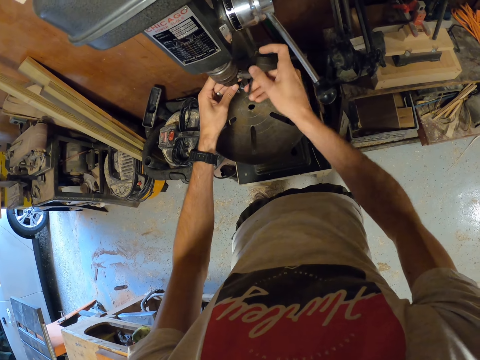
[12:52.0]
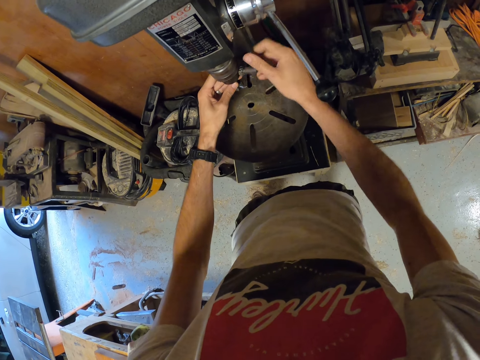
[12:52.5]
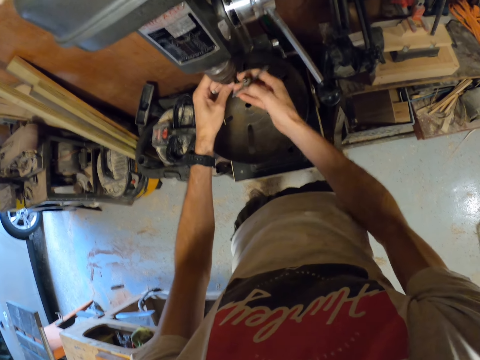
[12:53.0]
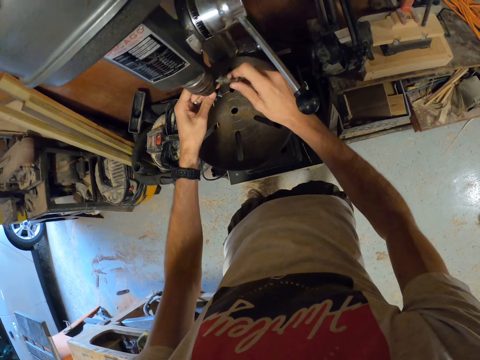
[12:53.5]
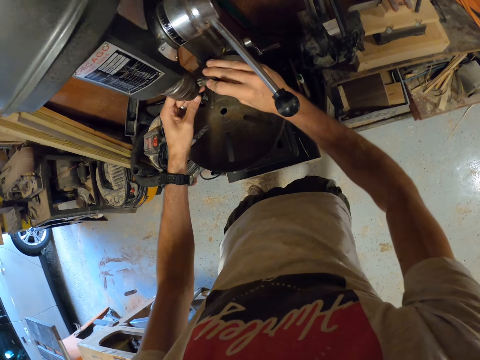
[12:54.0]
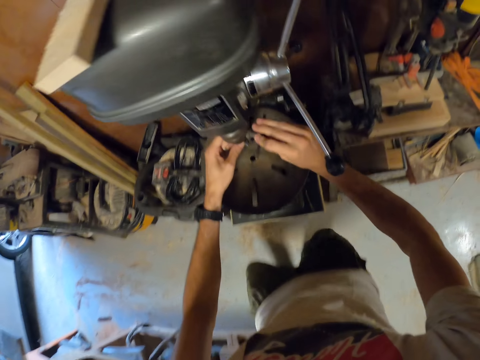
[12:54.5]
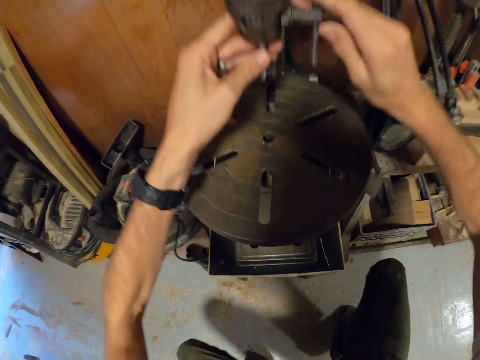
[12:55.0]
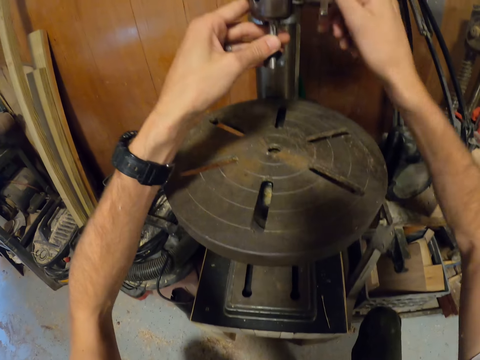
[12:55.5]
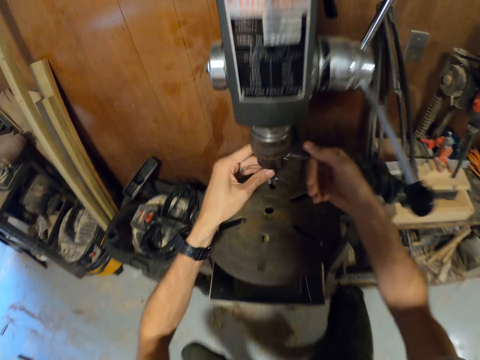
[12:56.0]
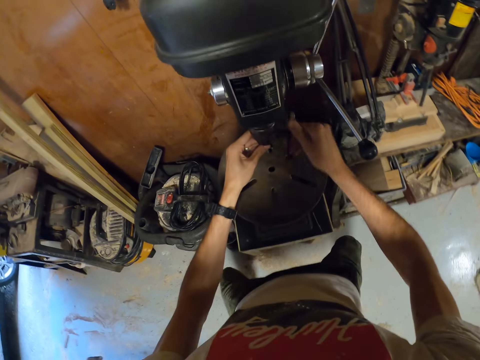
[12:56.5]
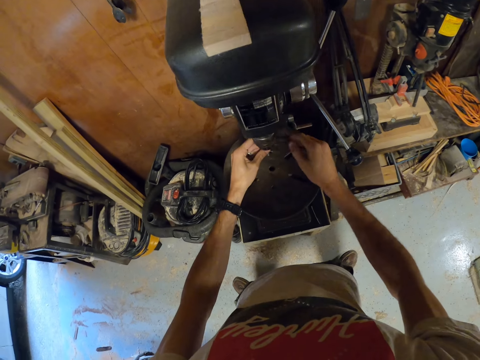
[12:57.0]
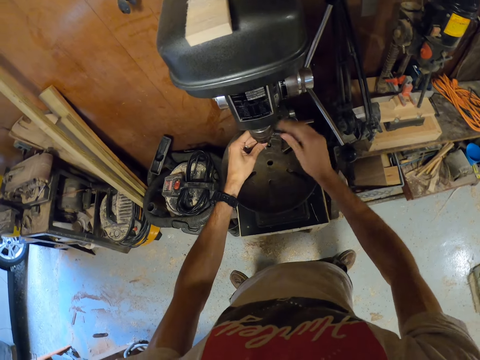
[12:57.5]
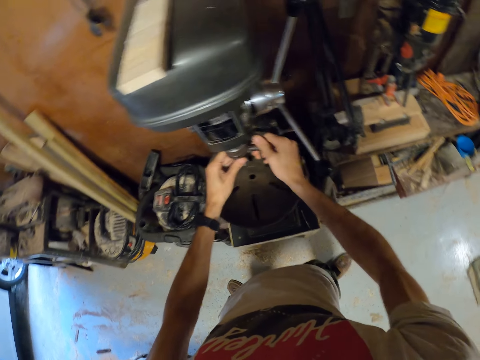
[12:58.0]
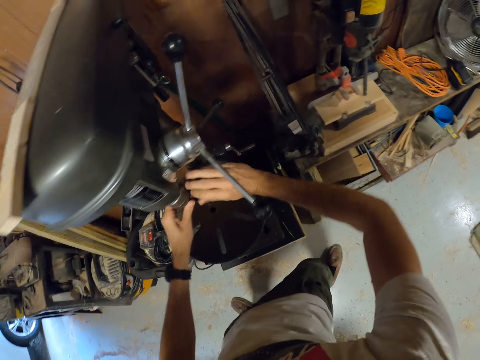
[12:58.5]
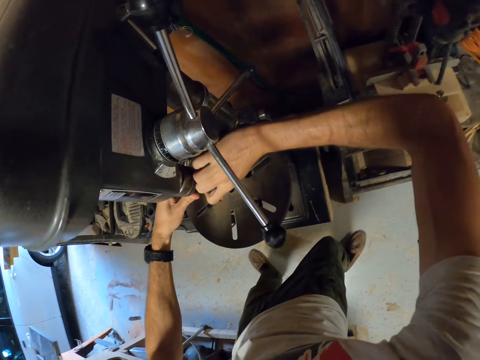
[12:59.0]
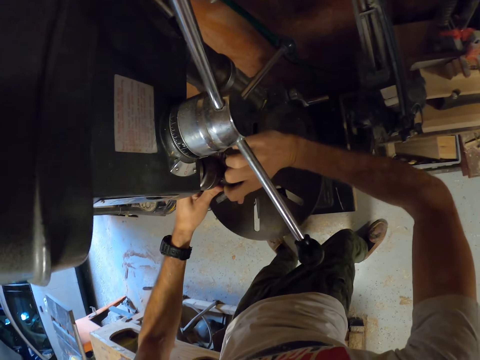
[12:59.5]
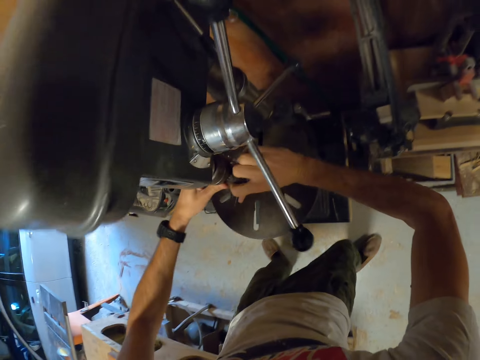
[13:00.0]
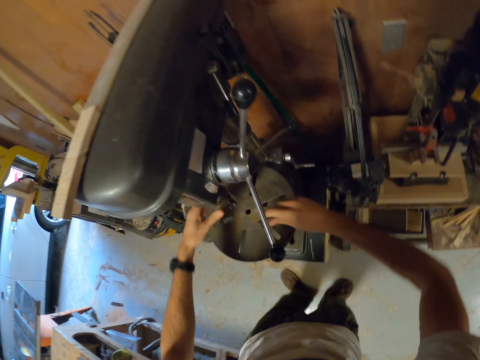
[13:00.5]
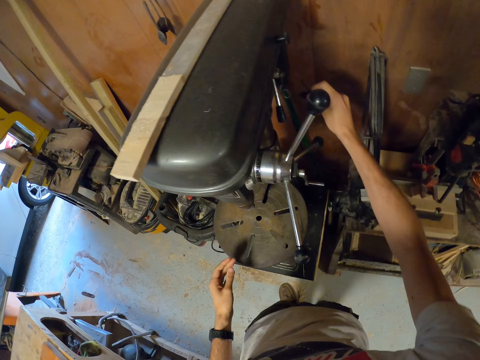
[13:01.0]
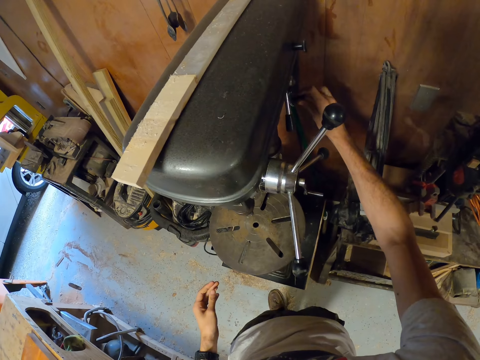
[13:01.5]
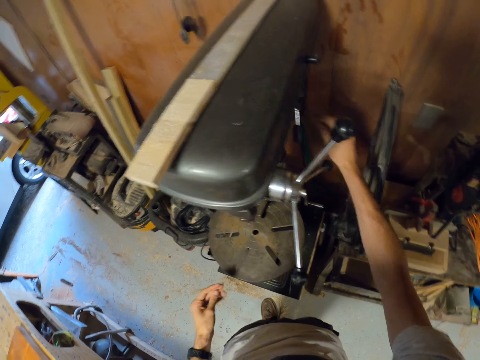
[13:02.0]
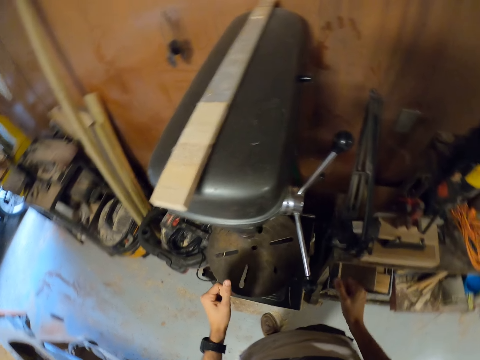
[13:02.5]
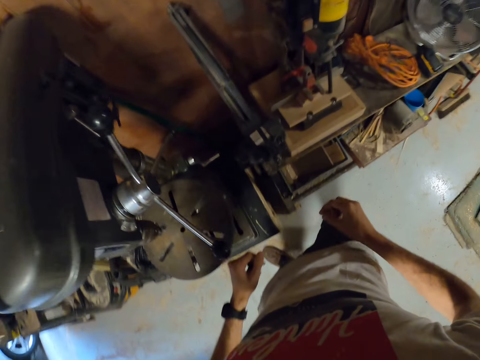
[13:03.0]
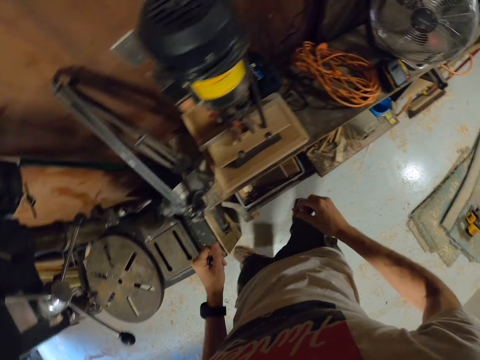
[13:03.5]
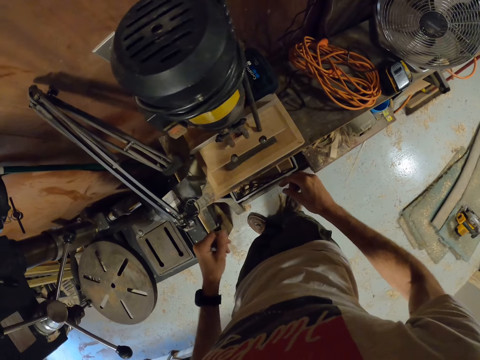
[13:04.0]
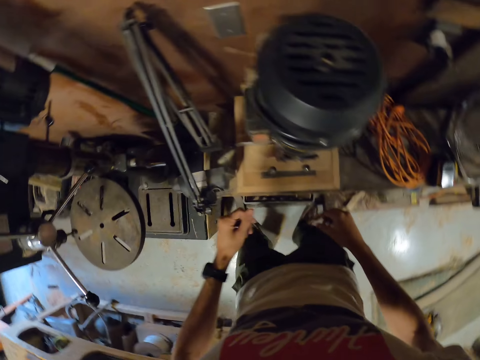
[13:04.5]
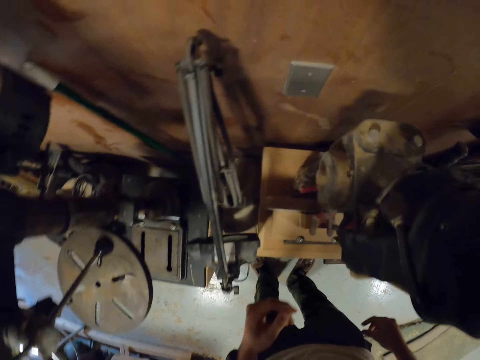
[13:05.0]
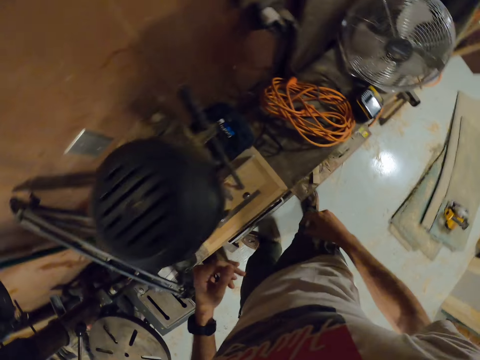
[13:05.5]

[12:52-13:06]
The camera wearer looks at the bit. He hangs the chuck key on the wall beside the bench drill press with his right hand. He moves around.

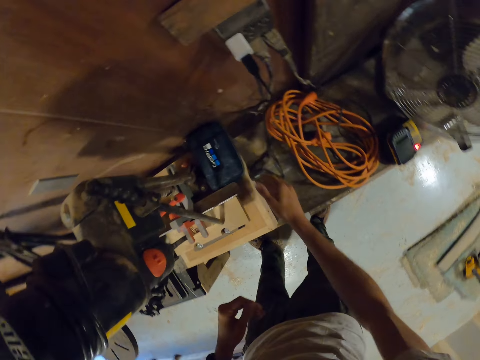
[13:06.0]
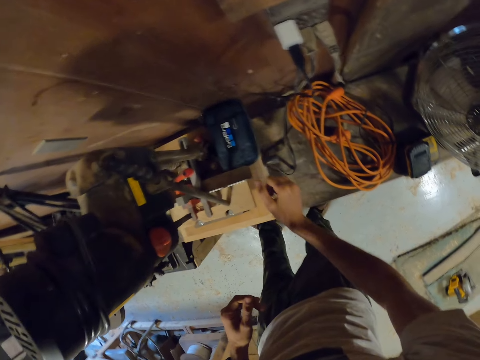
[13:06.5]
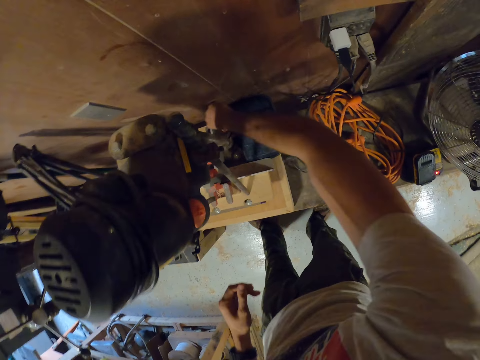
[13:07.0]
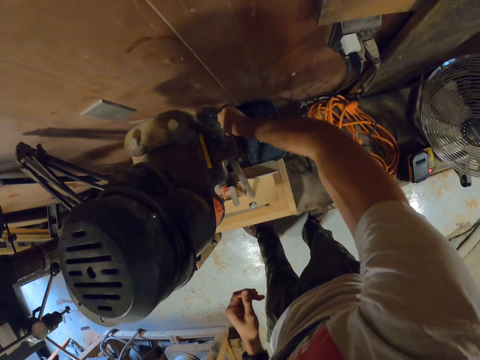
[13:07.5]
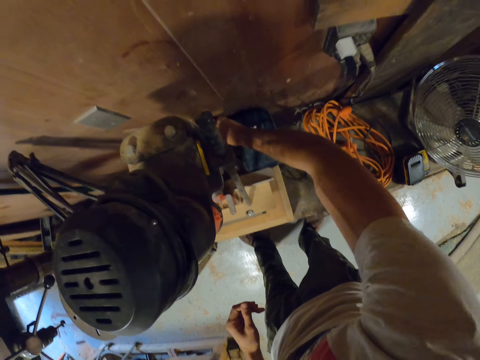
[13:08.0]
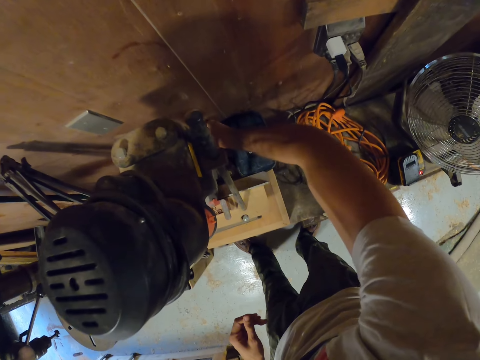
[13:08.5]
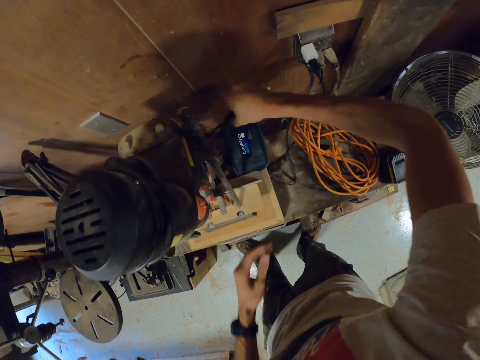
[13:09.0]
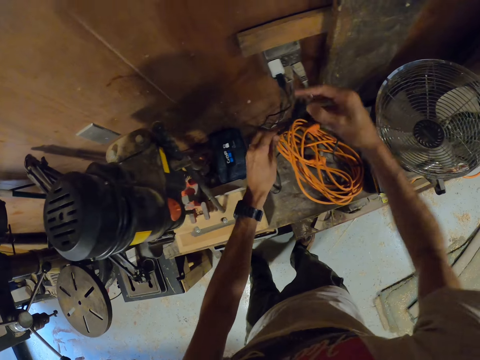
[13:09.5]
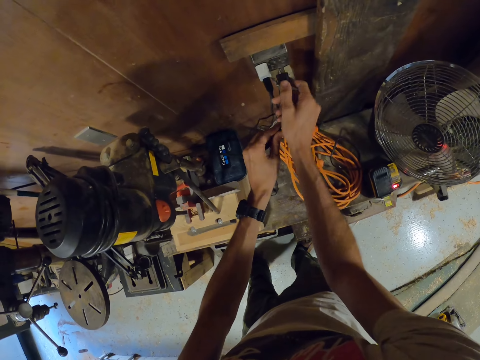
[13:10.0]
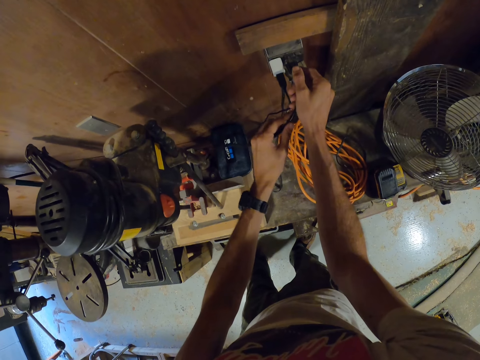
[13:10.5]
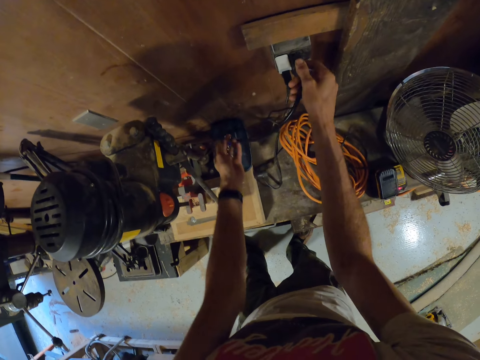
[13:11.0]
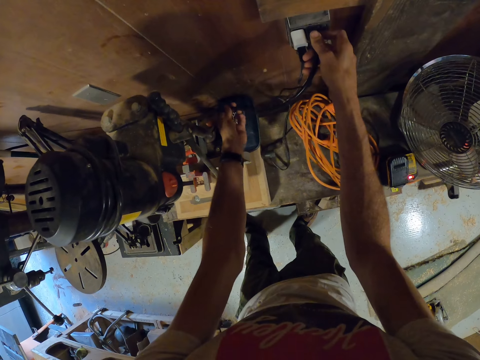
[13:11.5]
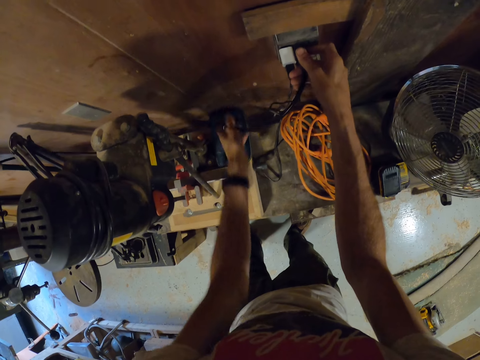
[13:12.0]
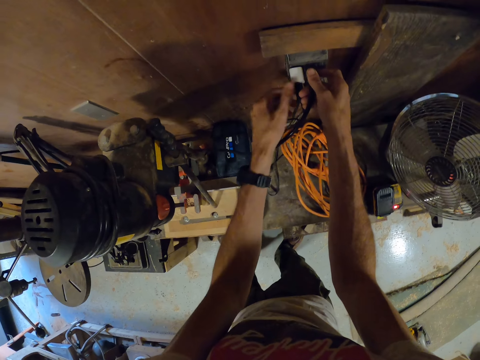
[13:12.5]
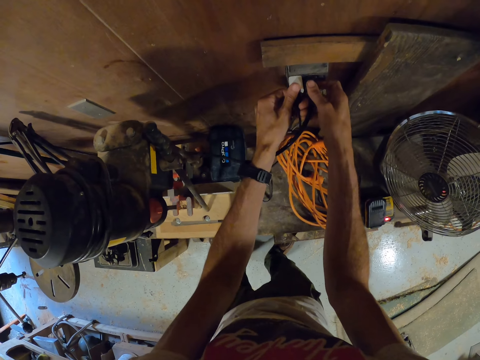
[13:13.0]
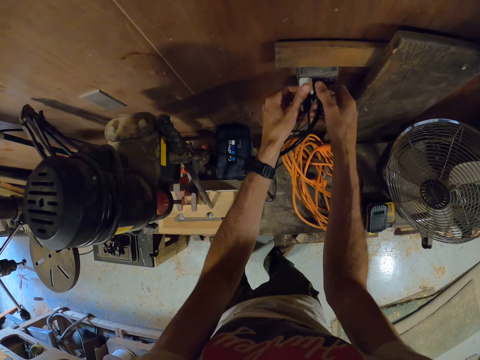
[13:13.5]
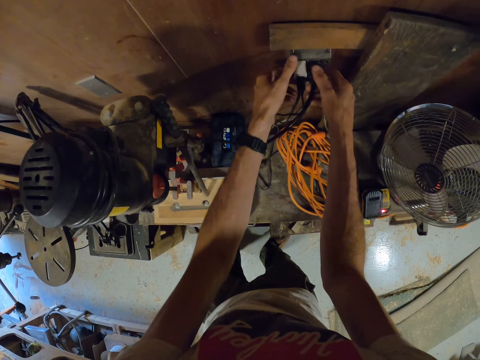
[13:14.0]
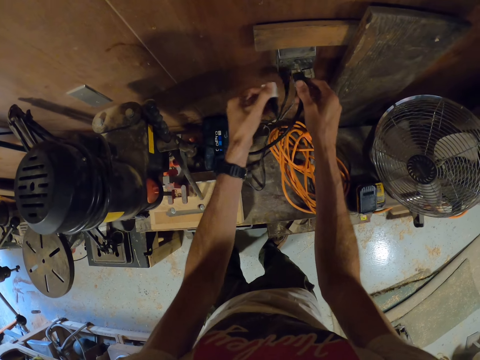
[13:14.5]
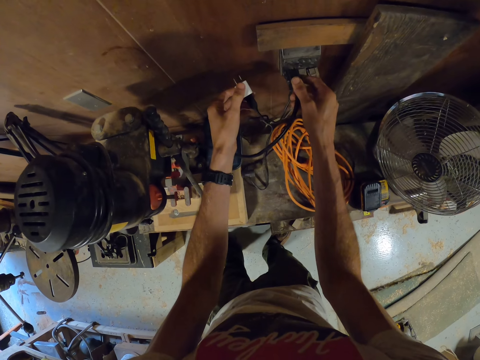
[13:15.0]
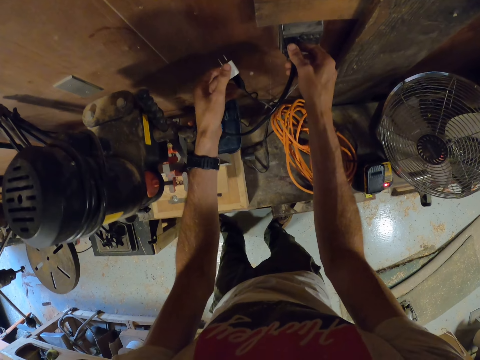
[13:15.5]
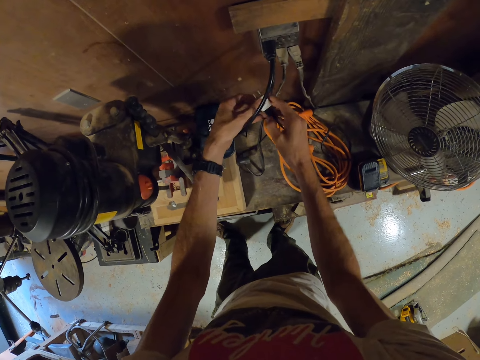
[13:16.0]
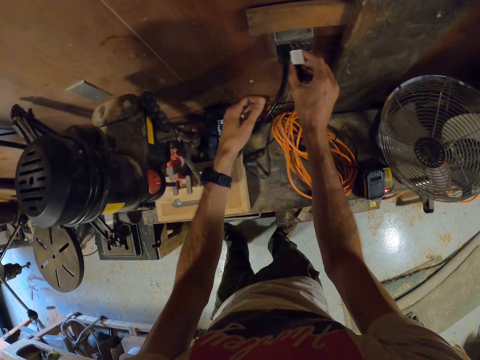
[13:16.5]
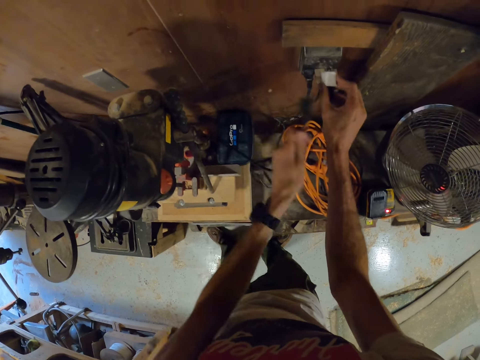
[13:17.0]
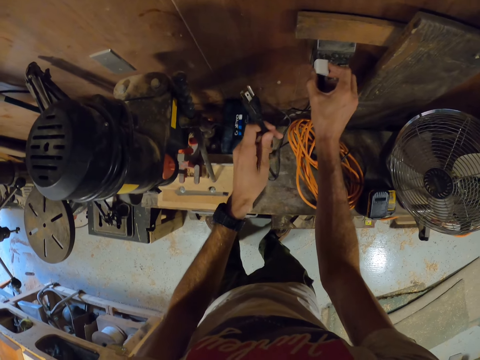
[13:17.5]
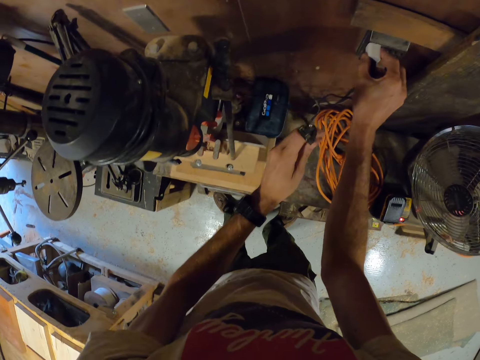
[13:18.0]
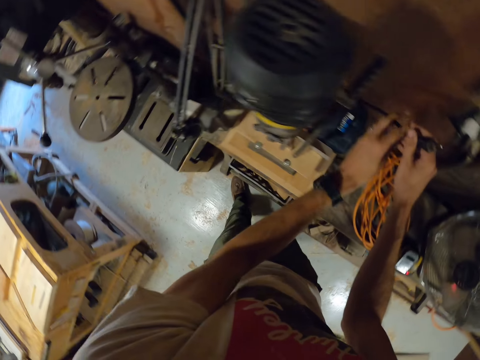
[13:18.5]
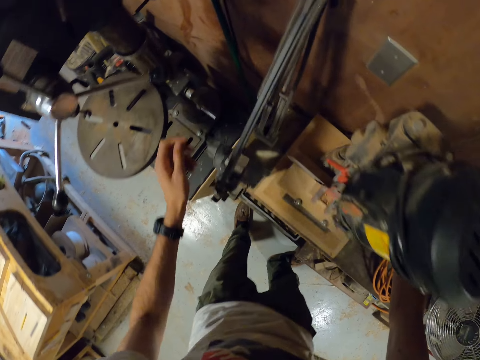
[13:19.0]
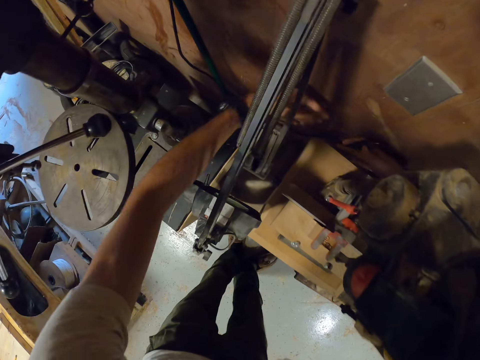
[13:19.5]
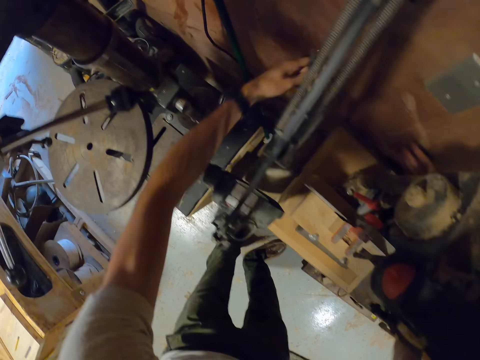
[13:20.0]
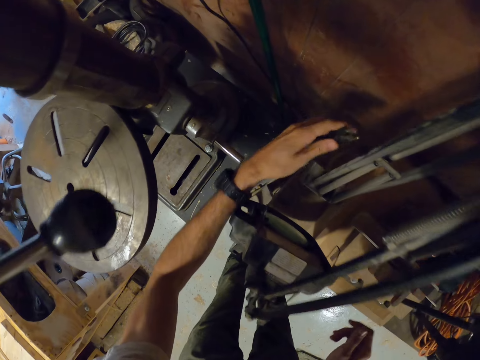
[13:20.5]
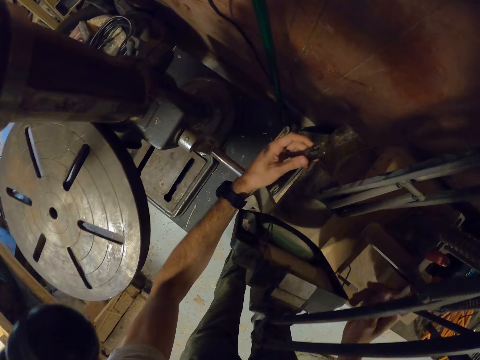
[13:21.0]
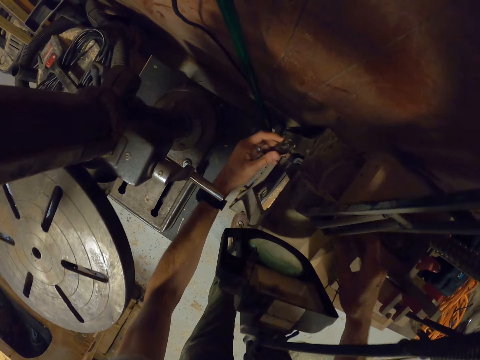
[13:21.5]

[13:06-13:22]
The camera wearer removes another plug behind the bag on the bench with his left hand. He plugs the plug on a socket with his right hand. He adjusts the plug wire. He touches a charger on the socket with his left hand. He removes the charger from the socket with his left hand. He removes the plug from the socket with his right hand. He plugs the plug on the socket with his right hand. He removes the plug from the socket with his left hand. He plugs the charger on the socket with his right hand. He puts the plug in the socket. He moves the plug wire on the hands. He passes the plug behind the bench with his right hand.
